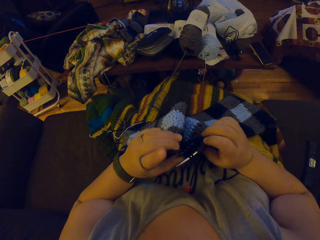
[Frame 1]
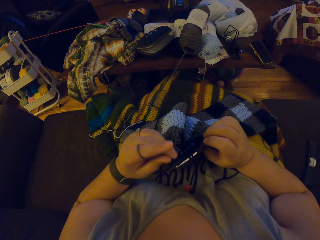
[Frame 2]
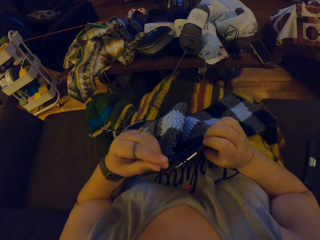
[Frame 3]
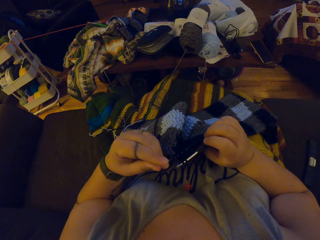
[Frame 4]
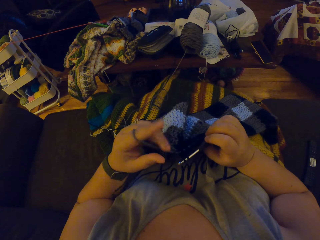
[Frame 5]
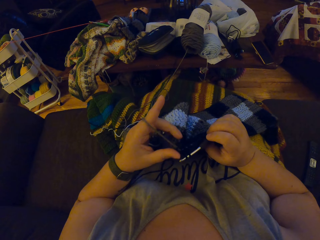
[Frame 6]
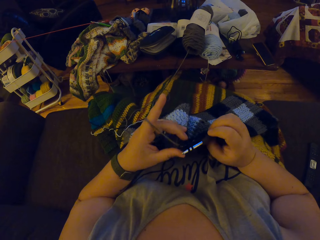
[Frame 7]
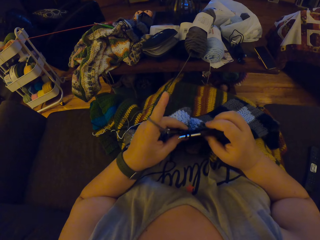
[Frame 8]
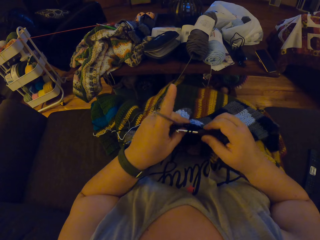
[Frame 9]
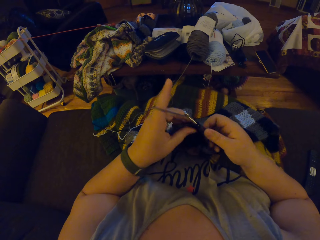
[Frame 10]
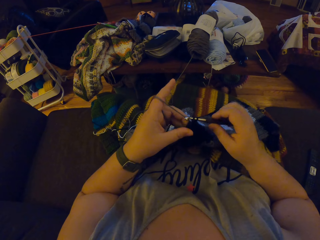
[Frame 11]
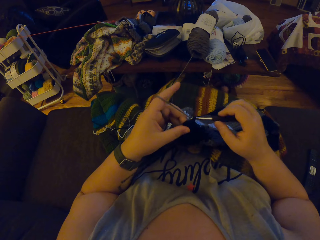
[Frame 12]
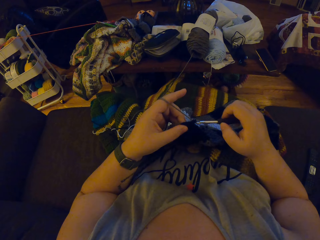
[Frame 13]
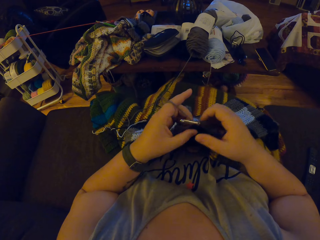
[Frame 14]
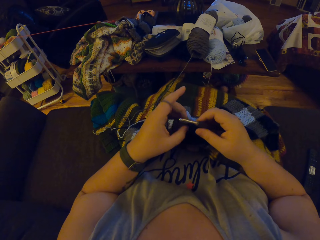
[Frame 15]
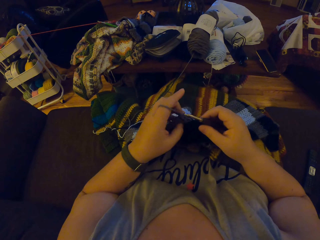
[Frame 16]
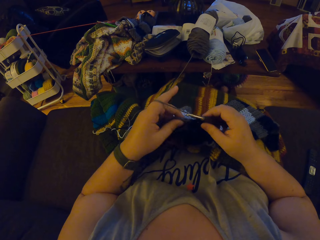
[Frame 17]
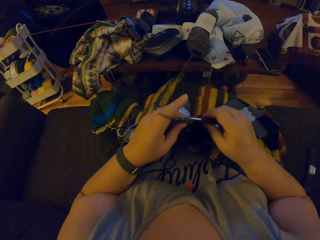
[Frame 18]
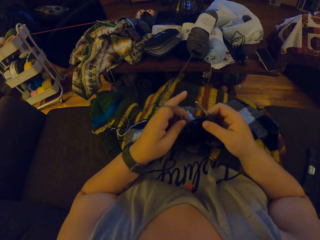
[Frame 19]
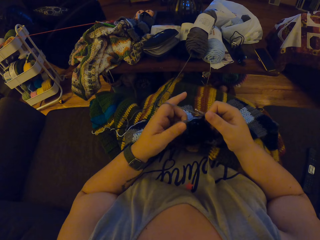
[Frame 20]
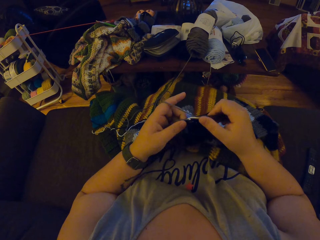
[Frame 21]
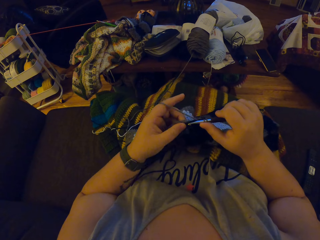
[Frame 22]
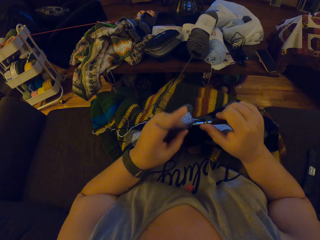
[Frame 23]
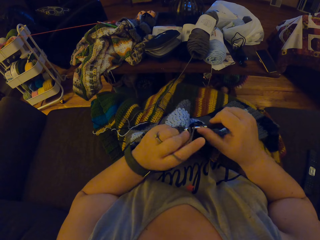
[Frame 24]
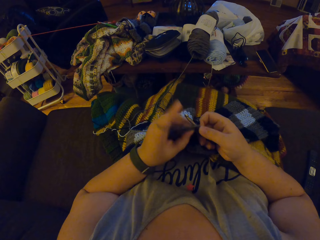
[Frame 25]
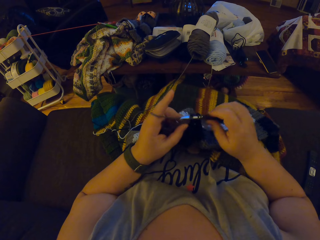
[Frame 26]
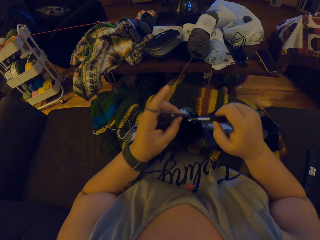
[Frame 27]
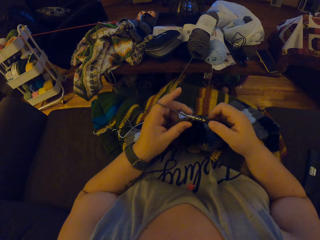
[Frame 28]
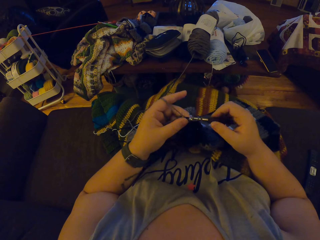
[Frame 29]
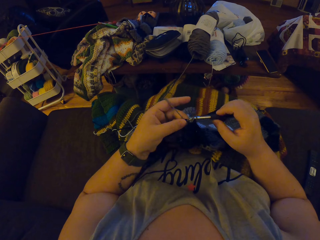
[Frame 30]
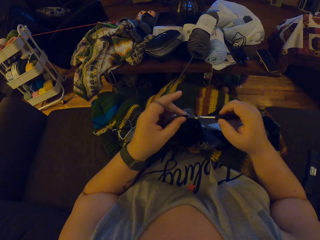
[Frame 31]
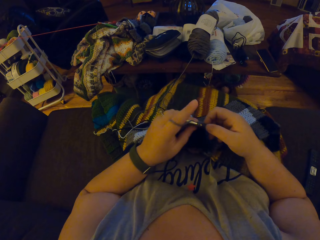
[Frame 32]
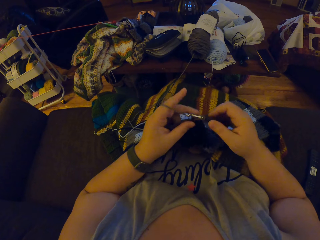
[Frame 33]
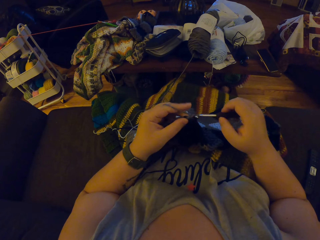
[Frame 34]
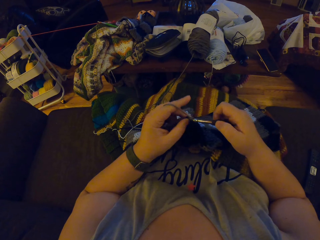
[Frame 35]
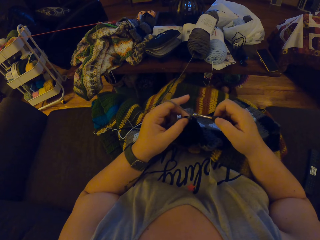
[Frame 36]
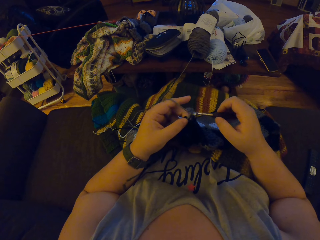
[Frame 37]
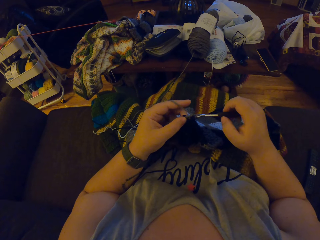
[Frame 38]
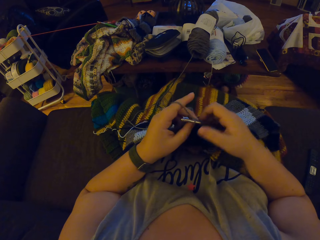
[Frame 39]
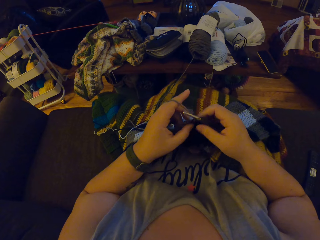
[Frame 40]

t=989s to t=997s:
The camera wearer crochets the yarn with a crochet hook in her right hand.

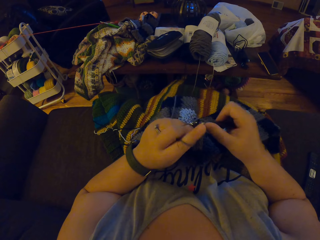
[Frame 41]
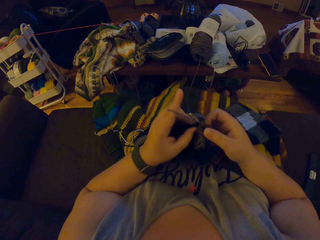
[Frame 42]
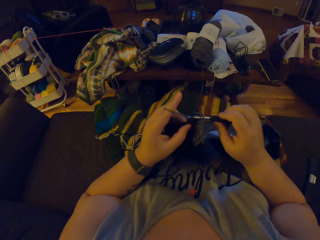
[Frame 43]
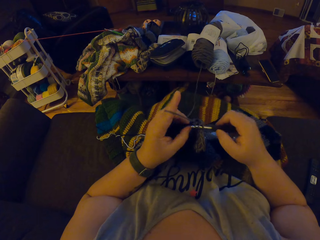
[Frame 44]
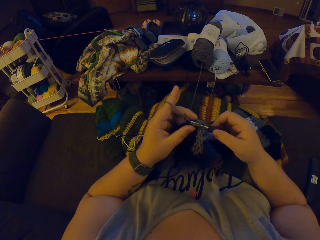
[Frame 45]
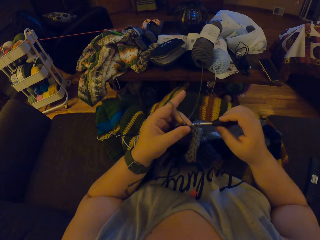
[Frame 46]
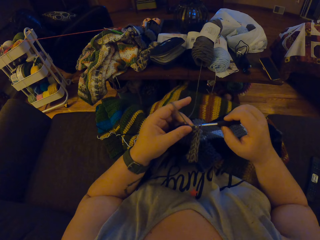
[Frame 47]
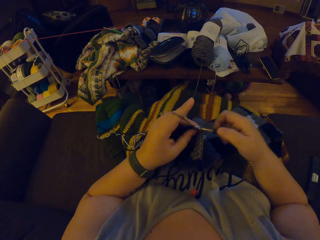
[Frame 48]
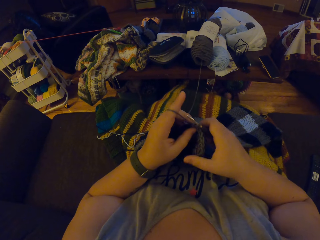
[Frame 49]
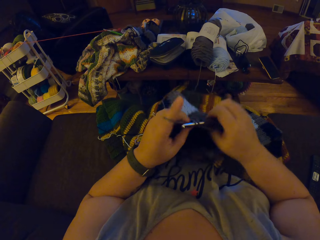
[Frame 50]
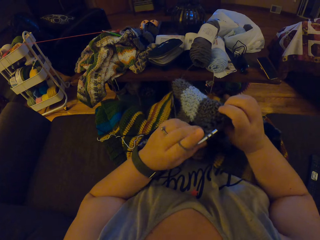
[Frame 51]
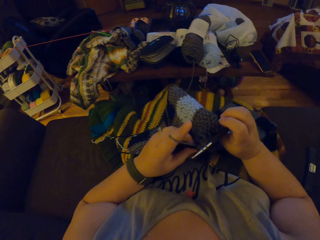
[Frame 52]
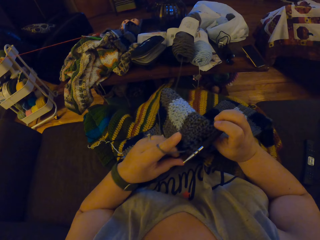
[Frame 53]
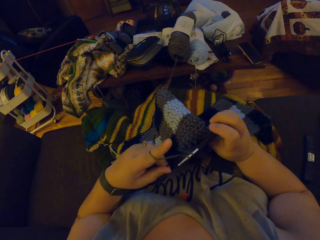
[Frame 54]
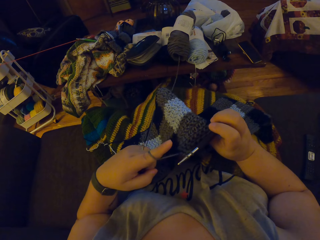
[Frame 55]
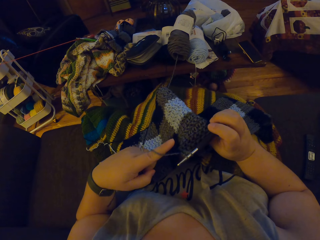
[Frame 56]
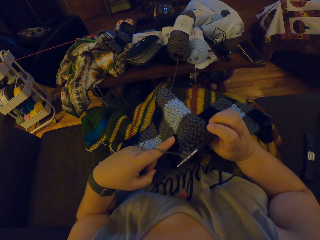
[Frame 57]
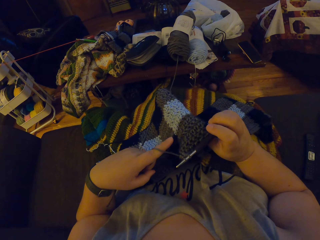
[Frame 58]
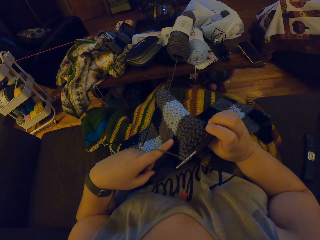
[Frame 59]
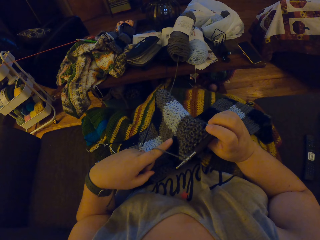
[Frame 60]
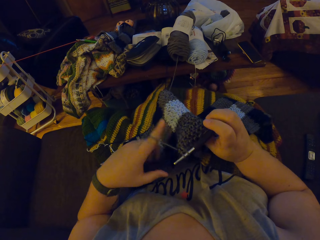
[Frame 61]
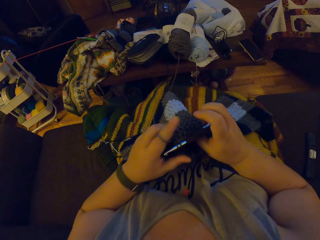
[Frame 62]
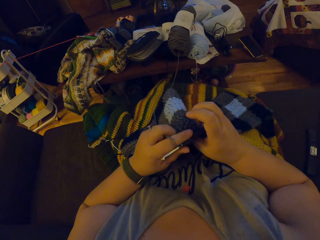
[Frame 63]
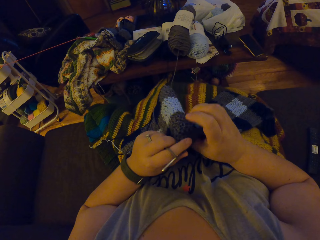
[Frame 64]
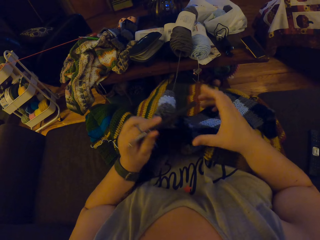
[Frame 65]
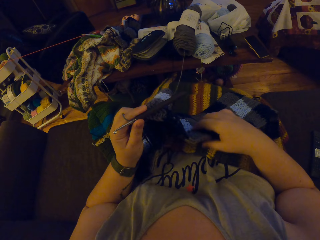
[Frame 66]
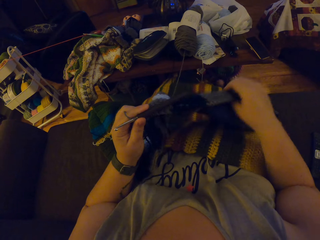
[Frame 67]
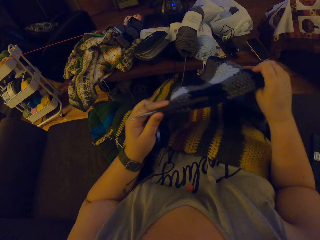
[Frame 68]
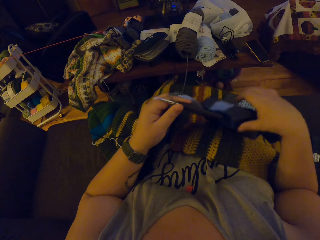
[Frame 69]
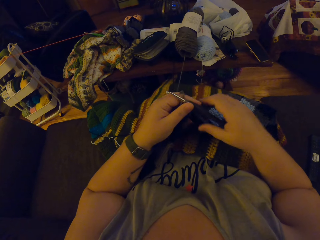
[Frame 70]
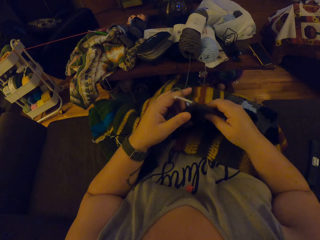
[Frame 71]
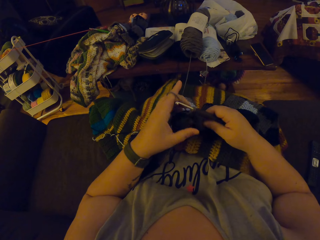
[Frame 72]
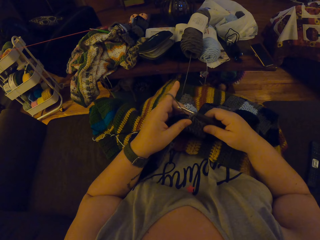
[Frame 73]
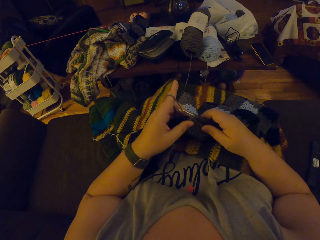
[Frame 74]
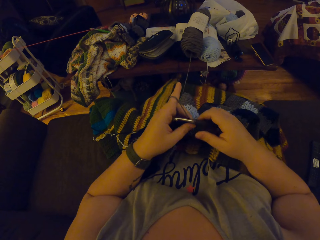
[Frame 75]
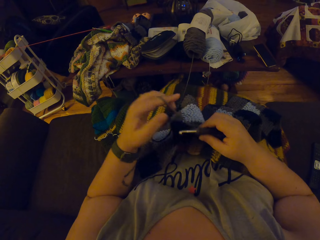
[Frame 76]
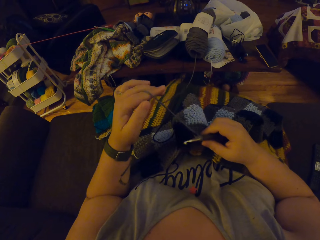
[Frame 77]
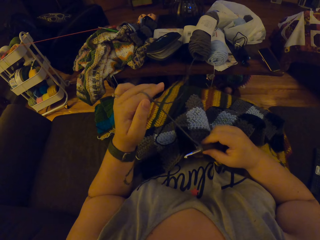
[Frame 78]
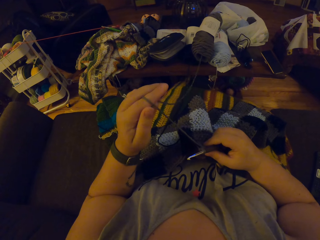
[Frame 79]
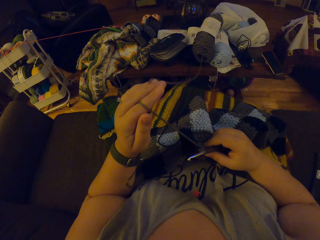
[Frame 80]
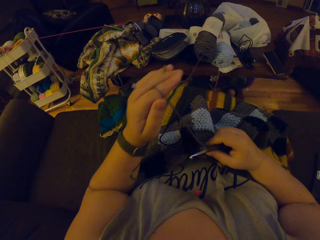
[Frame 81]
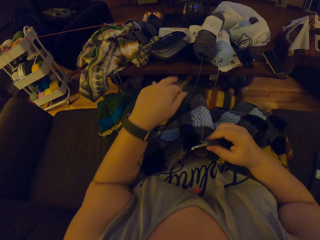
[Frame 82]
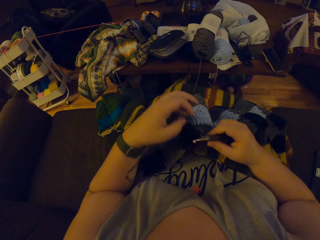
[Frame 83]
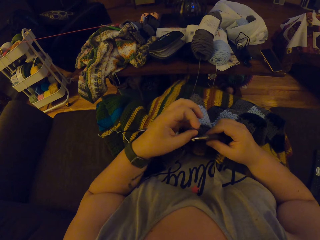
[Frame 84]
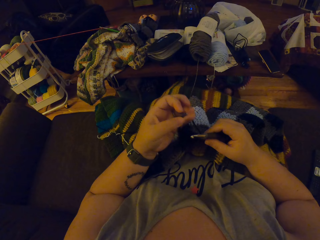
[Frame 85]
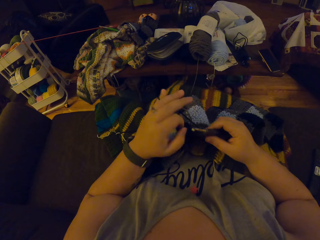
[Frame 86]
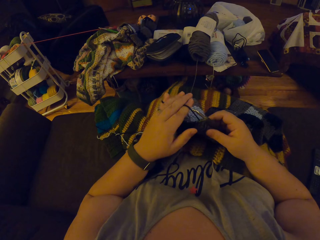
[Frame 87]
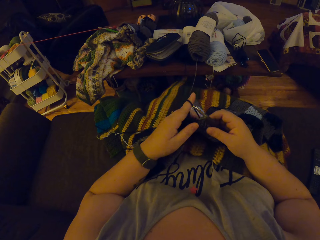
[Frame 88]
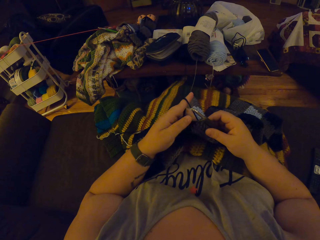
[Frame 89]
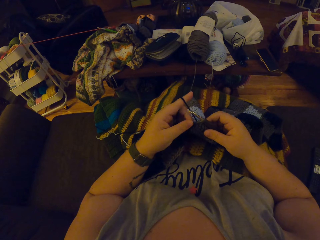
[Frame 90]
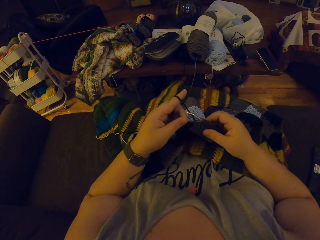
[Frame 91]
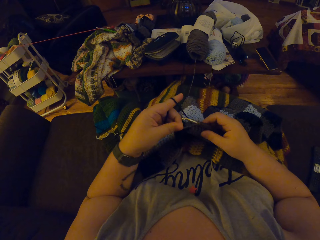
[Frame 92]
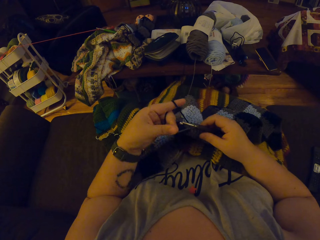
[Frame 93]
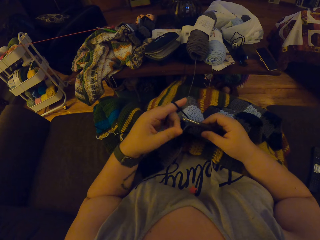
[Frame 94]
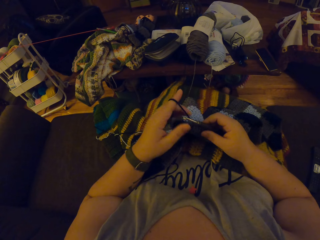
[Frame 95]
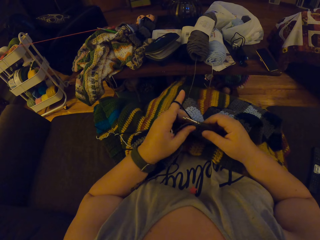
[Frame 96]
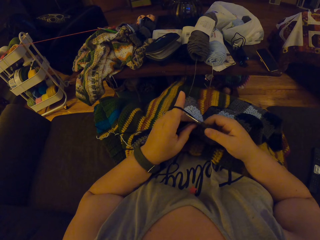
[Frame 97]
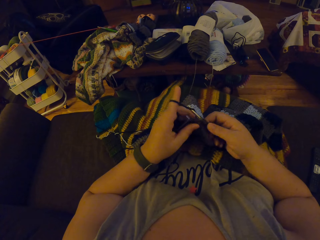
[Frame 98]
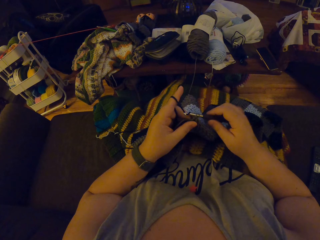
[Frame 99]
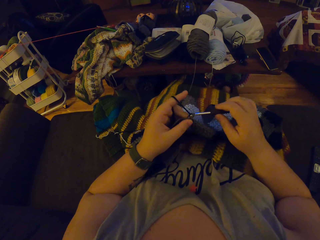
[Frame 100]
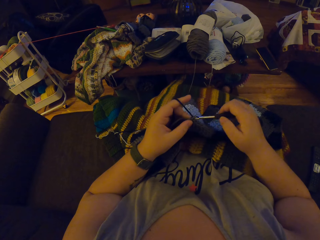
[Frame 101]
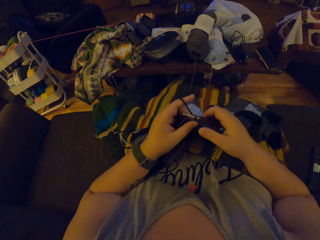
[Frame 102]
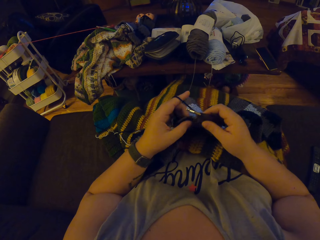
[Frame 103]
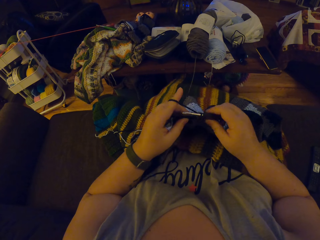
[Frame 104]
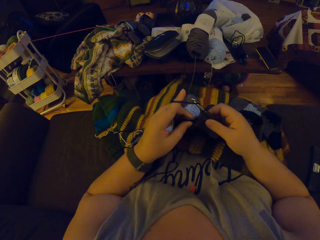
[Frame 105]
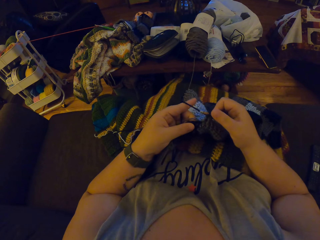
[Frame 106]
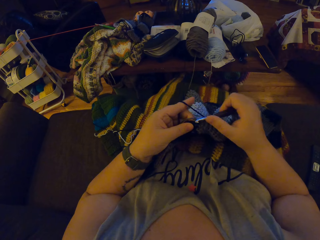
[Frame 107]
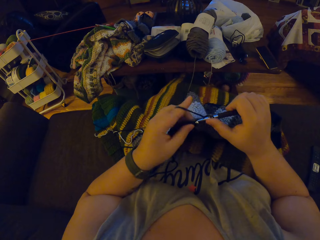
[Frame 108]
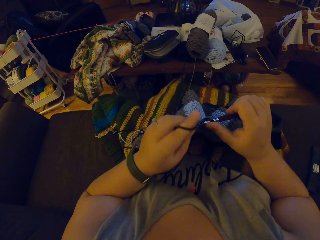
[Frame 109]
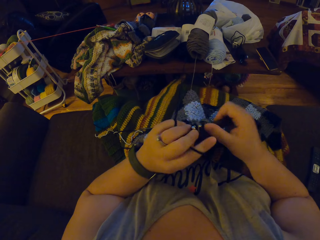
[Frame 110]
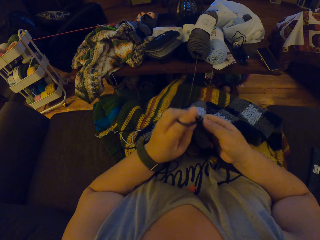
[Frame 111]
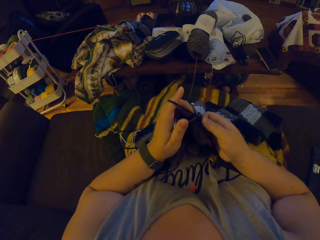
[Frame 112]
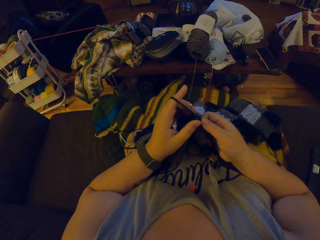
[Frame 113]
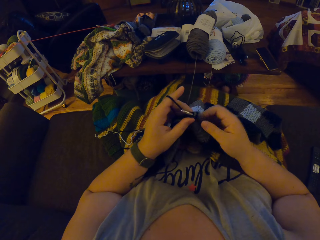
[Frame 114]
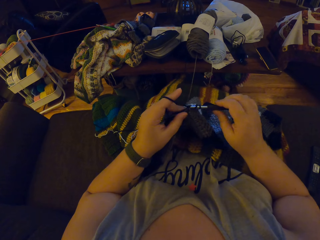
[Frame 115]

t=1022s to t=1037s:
The camera wearer adjusts the crochet with her right hand. She turns the cloth. She points at the point of the cloth with a left hand finger. She holds both the cloth and the hook in the left hand. She stretches the cloth with the right hand. She shifts the hook back to the right hand. She crochets the yarn with the crochet hook in her right hand. She stretches the crochet wool in the left hand. She knits back the cloth.
